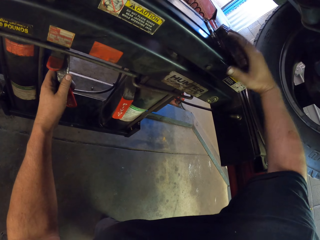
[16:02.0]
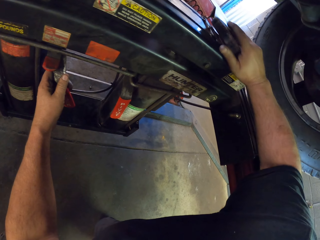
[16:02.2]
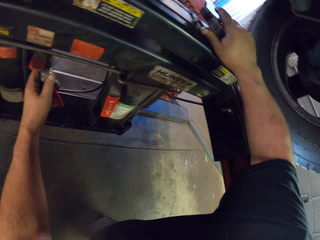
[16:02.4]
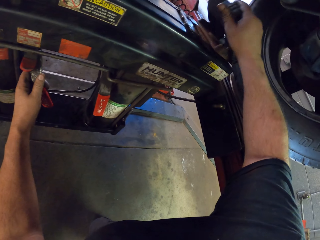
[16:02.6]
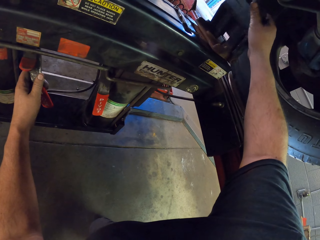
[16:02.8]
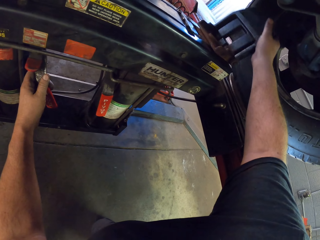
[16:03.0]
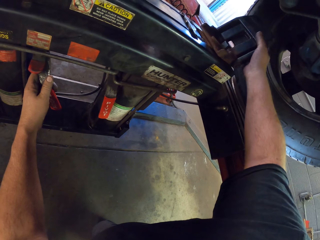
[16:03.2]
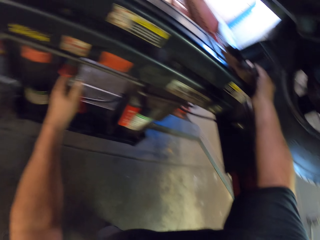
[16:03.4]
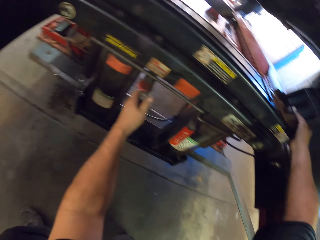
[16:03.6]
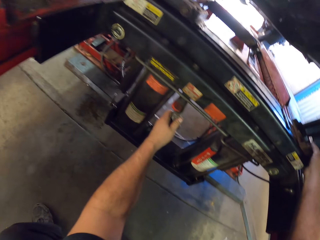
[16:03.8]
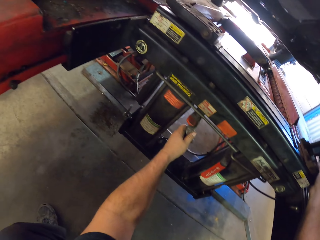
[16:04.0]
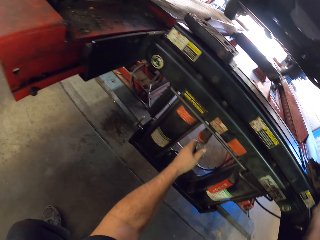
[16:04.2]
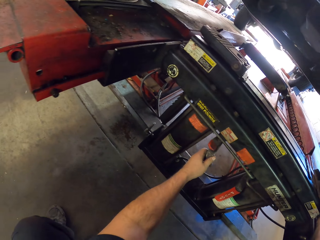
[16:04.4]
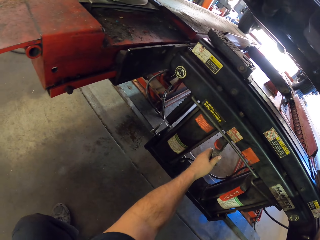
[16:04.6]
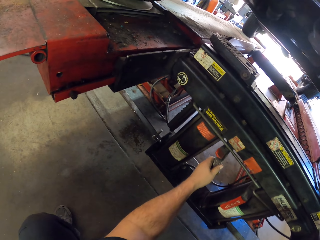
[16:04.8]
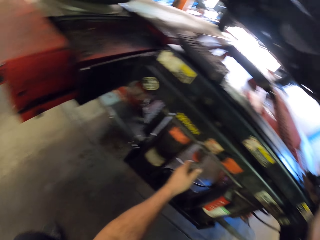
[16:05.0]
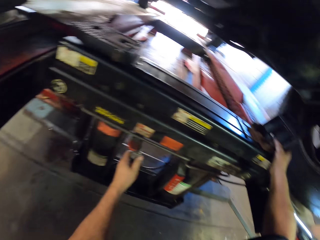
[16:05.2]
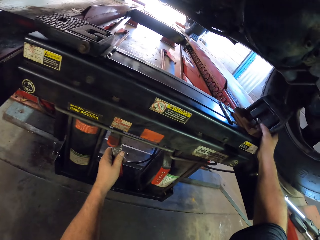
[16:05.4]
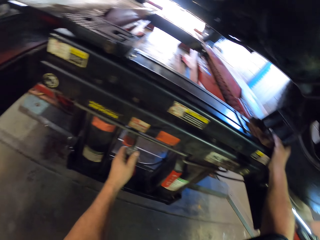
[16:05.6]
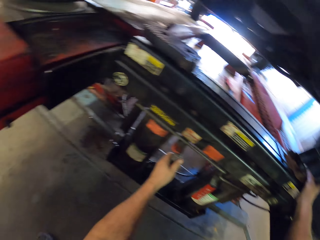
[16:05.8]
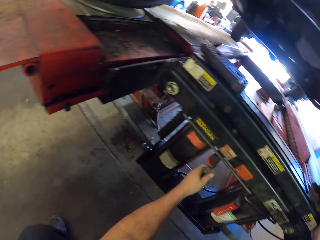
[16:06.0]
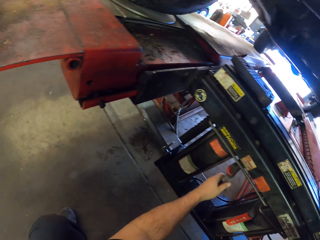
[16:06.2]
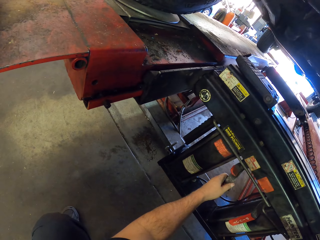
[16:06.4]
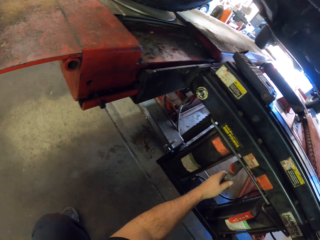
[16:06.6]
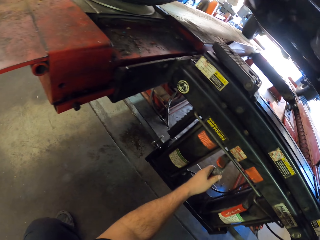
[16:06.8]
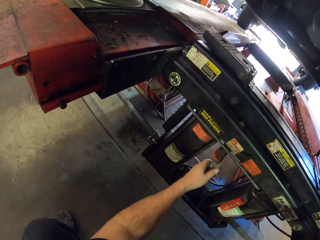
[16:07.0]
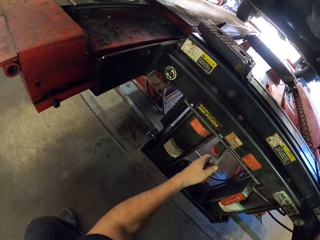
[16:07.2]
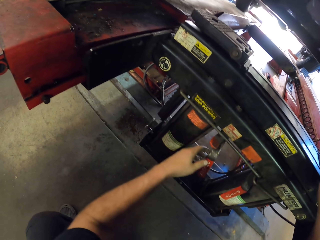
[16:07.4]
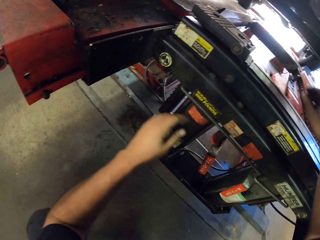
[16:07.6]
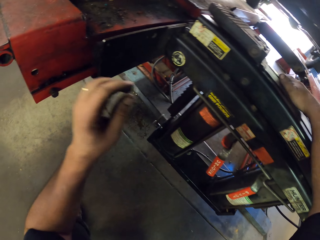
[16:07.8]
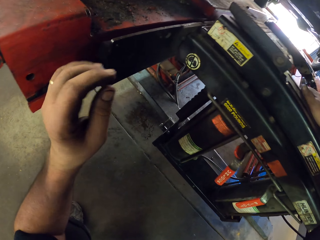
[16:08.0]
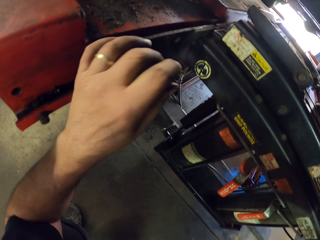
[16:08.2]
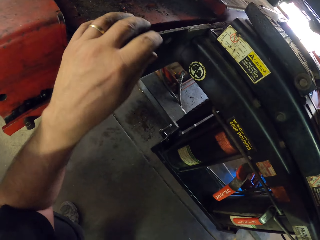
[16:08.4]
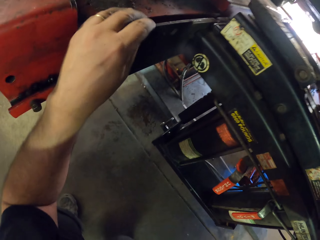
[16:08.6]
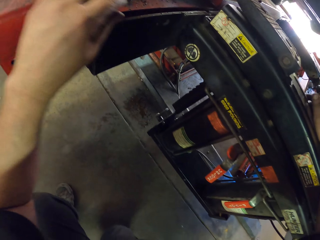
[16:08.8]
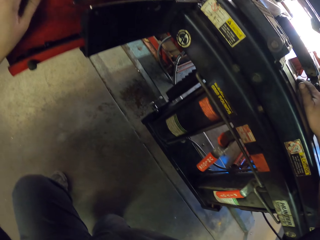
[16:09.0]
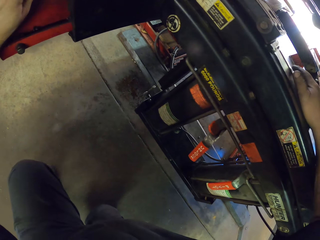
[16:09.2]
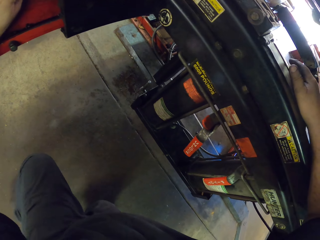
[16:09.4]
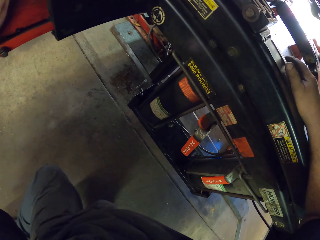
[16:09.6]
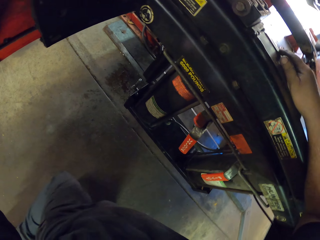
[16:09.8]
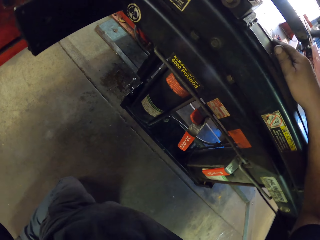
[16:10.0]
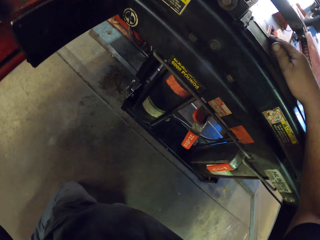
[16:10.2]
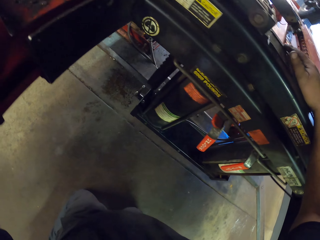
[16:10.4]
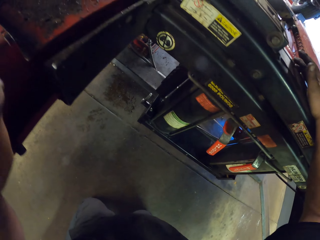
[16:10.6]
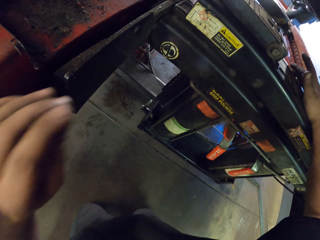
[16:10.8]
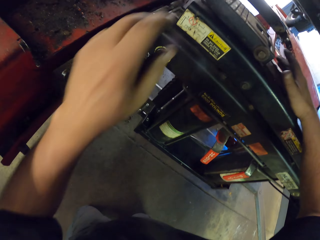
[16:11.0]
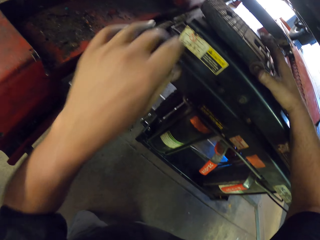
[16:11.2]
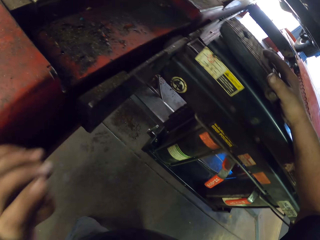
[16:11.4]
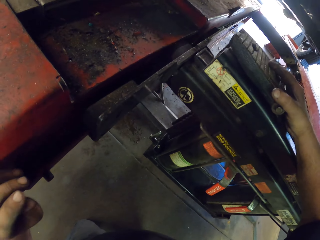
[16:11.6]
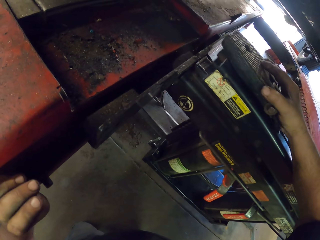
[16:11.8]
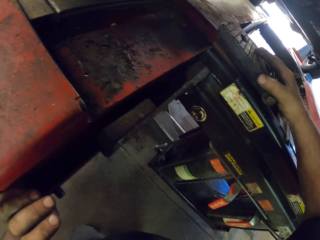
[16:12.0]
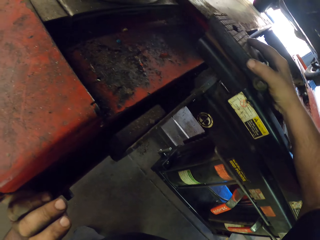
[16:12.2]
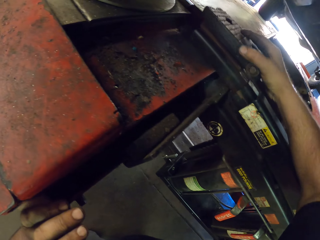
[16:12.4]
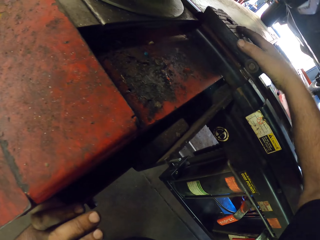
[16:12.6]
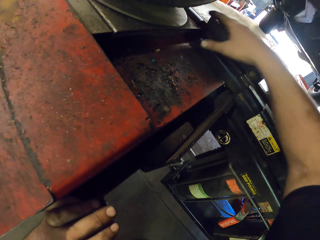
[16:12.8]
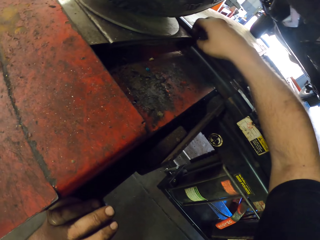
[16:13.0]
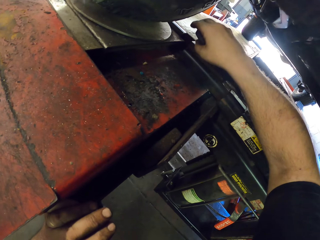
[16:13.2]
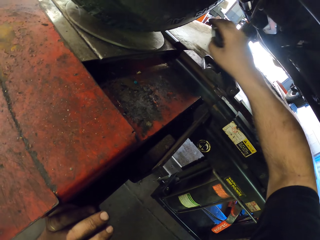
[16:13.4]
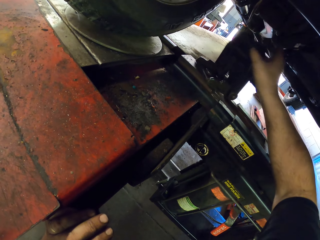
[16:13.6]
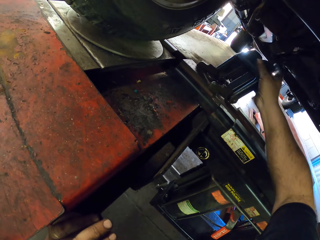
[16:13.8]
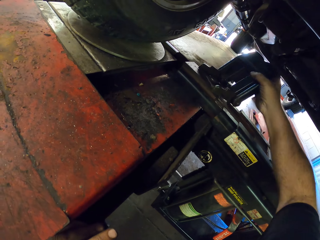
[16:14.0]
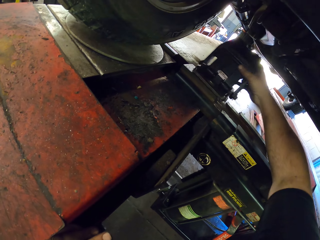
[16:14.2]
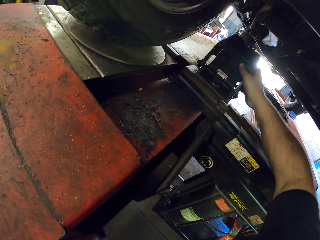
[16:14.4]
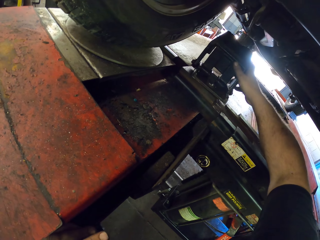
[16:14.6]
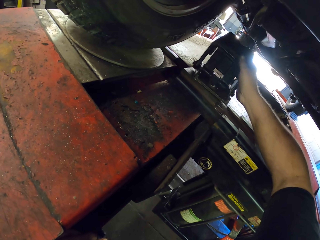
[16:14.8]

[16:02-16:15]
The camera wearer opens the wheel holder. They kneel down. They put the wheel holder on the wheel.

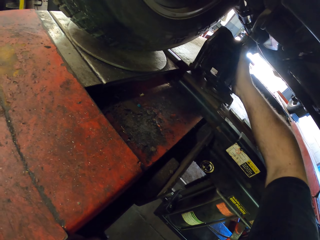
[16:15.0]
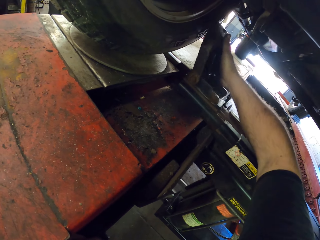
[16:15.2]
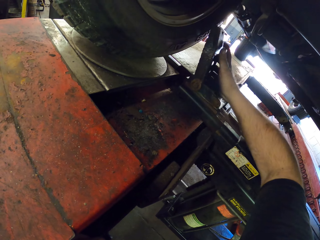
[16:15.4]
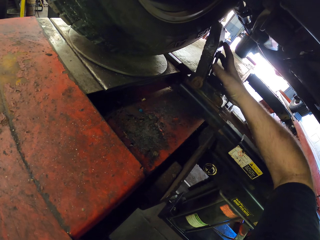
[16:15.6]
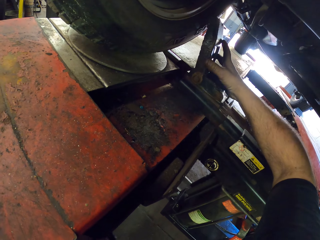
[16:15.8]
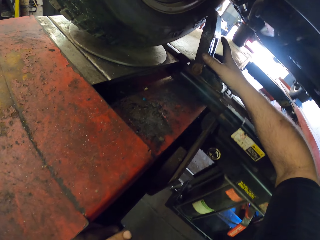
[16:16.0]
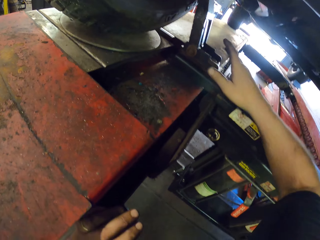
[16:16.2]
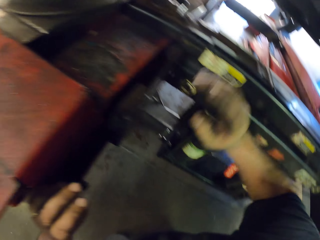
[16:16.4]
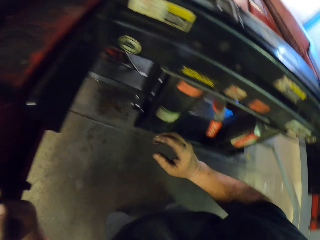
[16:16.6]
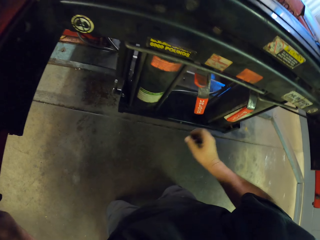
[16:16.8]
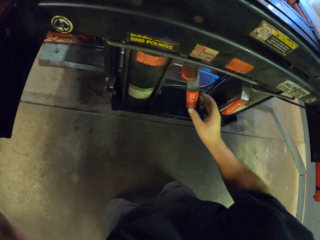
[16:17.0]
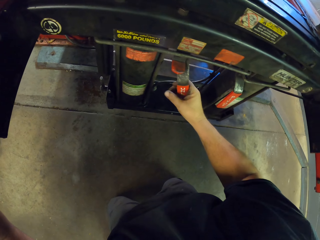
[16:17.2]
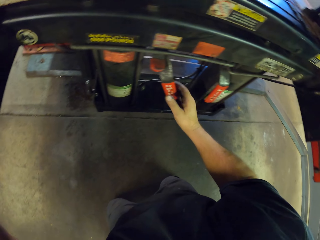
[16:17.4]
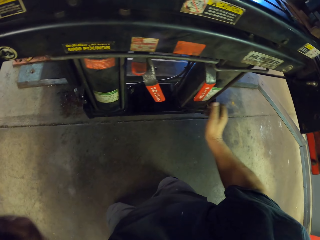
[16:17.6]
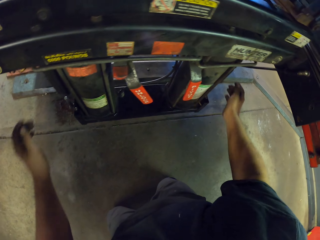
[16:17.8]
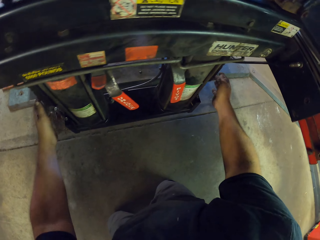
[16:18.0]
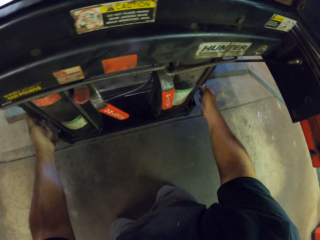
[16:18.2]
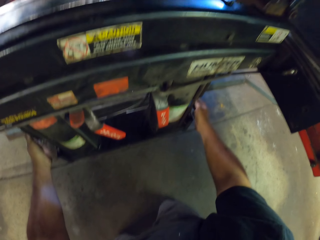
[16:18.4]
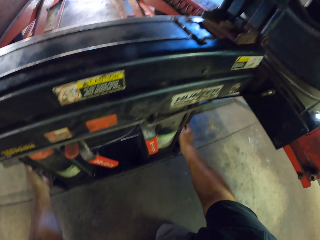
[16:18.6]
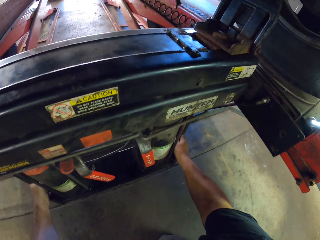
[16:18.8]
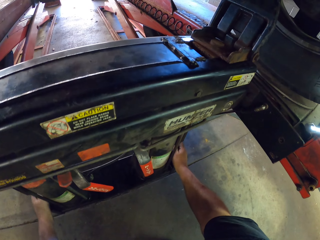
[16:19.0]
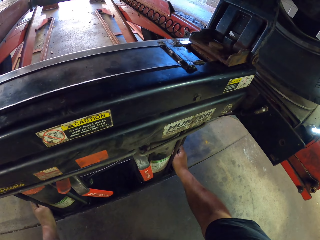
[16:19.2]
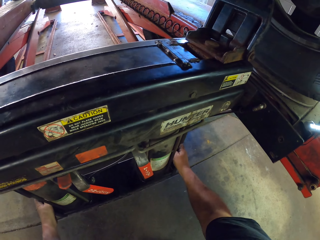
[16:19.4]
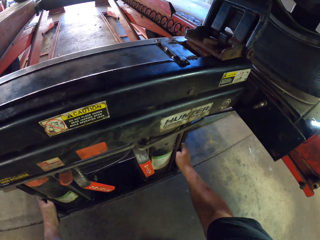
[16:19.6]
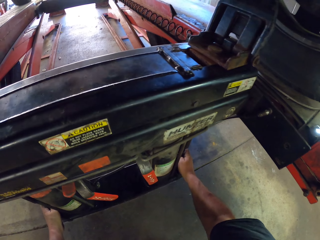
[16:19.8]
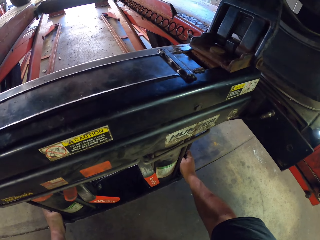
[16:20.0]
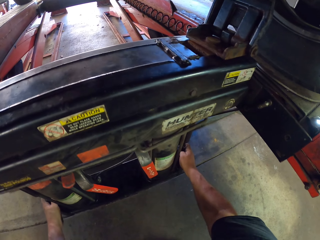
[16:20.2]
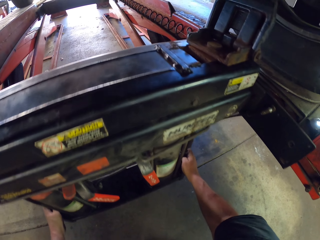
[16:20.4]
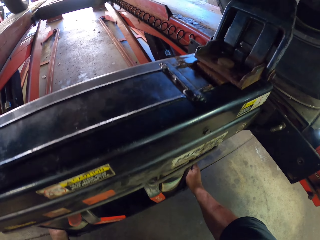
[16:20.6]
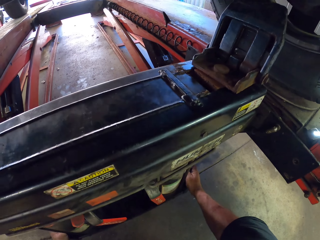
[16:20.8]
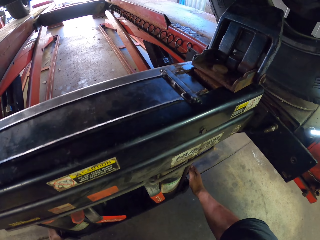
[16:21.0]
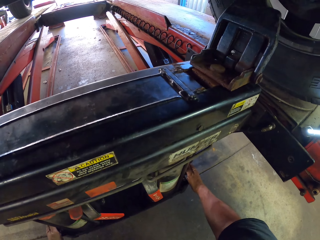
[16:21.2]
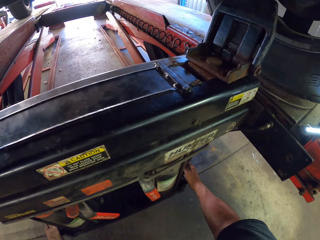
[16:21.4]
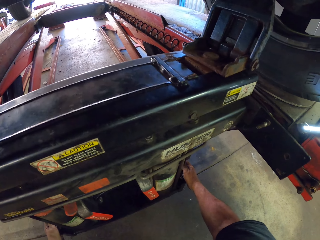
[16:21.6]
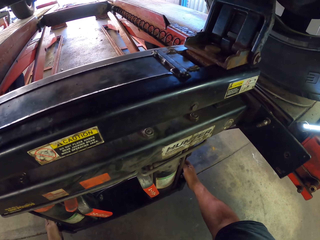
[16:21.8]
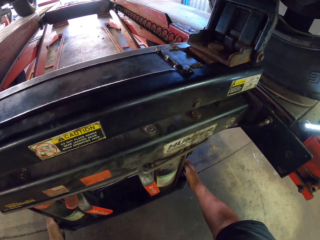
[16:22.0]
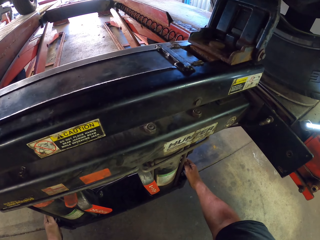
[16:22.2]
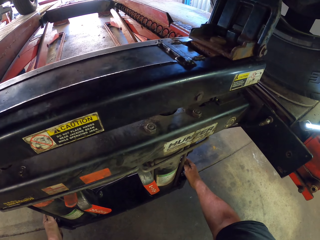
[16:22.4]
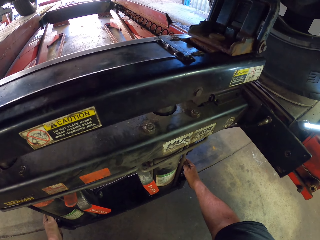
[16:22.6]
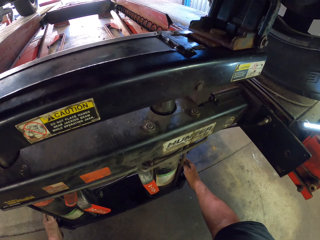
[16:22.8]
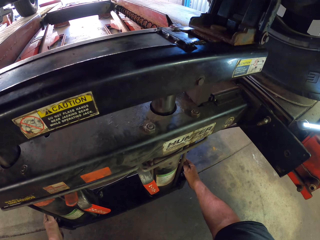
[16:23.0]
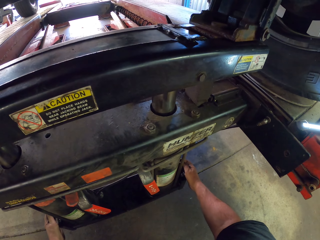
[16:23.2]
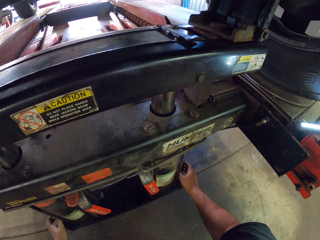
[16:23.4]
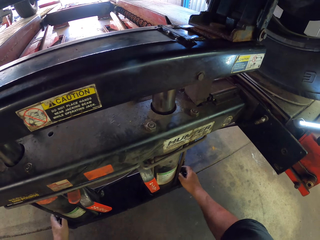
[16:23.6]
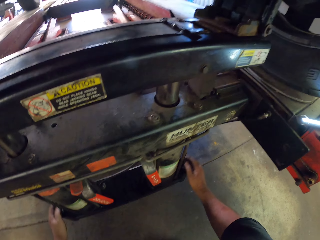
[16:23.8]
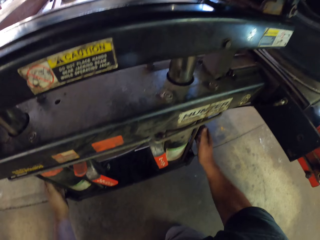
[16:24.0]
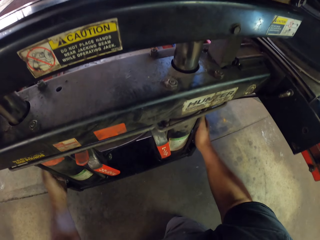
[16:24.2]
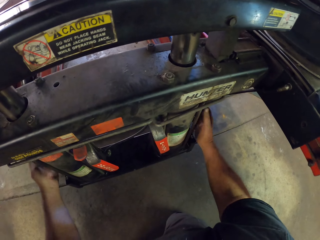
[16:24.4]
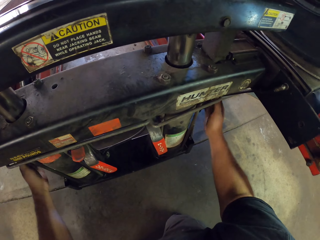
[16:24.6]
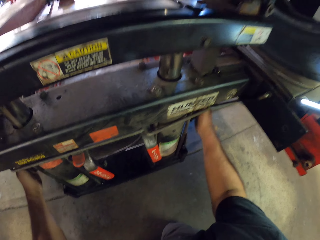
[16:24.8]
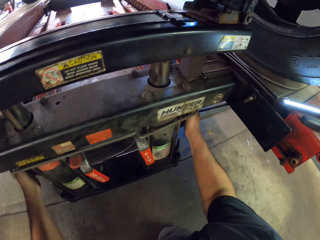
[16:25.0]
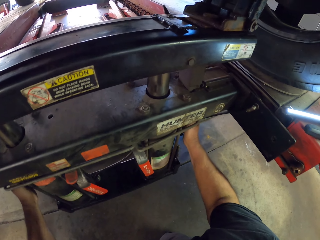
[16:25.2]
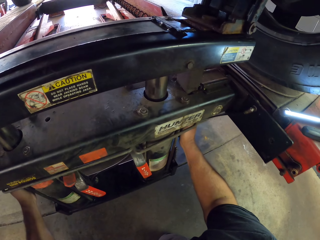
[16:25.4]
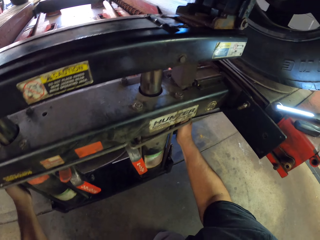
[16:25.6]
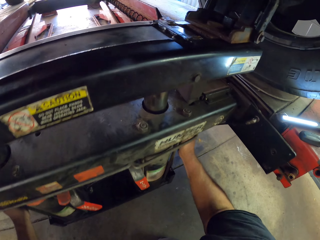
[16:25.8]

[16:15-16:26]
The camera wearer moves the jacking beam blocks. They touch the car stand. They level up the jacking beam.
